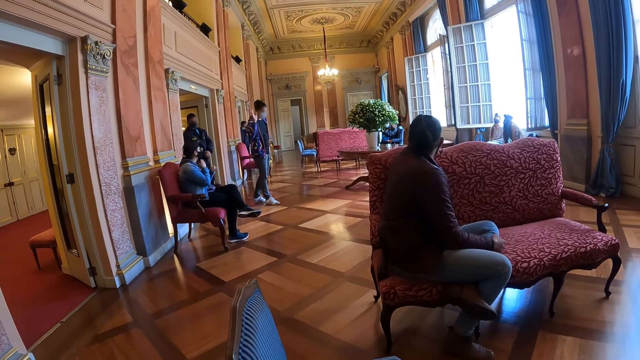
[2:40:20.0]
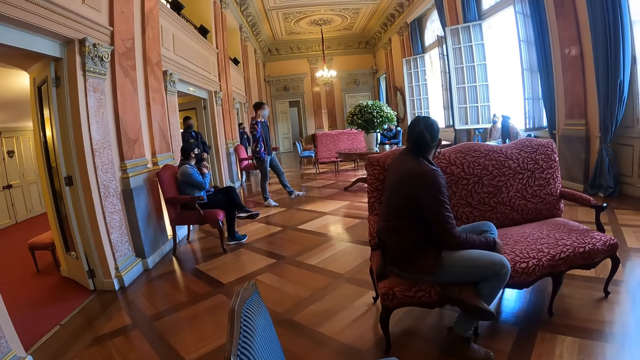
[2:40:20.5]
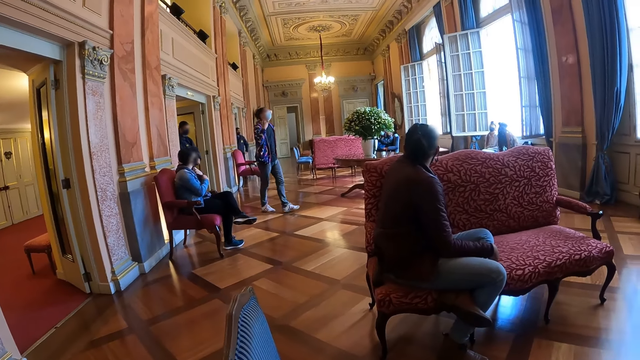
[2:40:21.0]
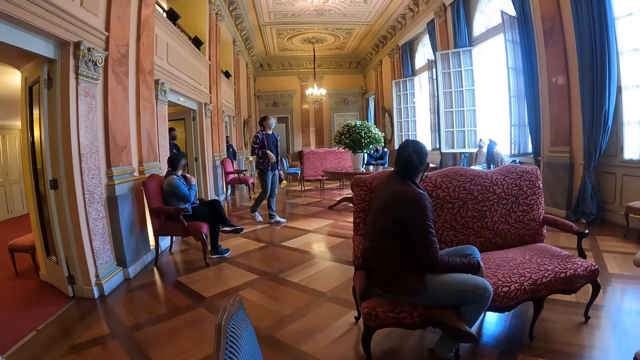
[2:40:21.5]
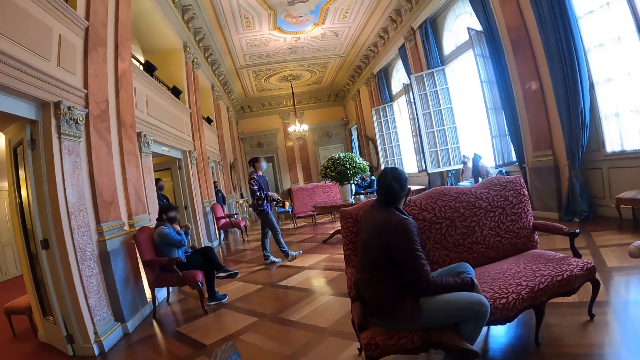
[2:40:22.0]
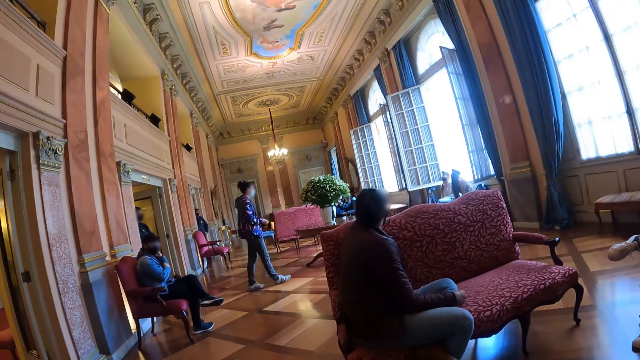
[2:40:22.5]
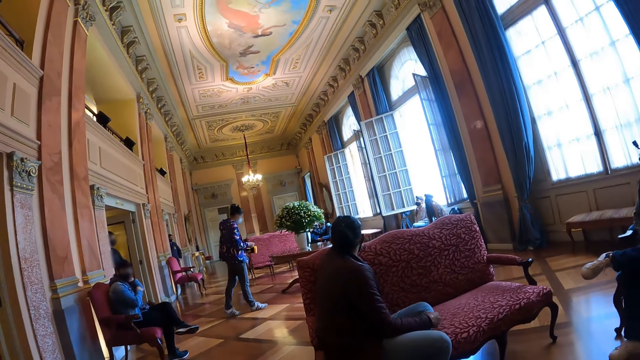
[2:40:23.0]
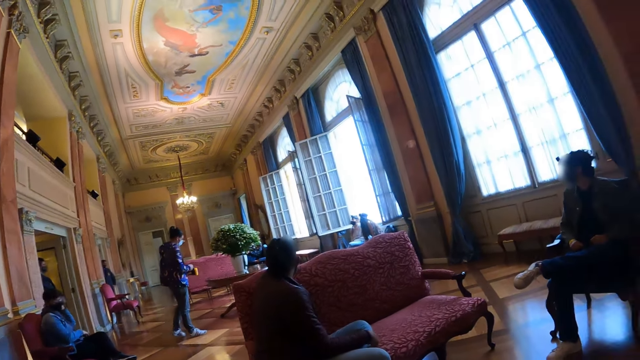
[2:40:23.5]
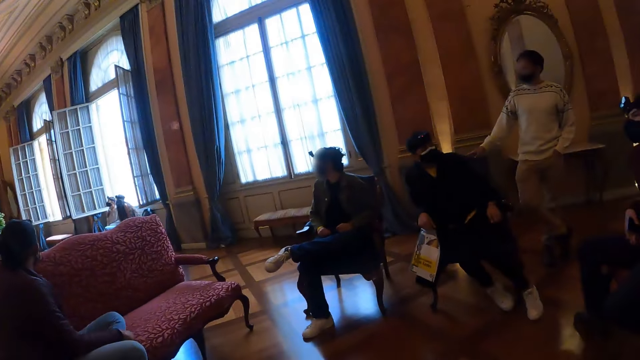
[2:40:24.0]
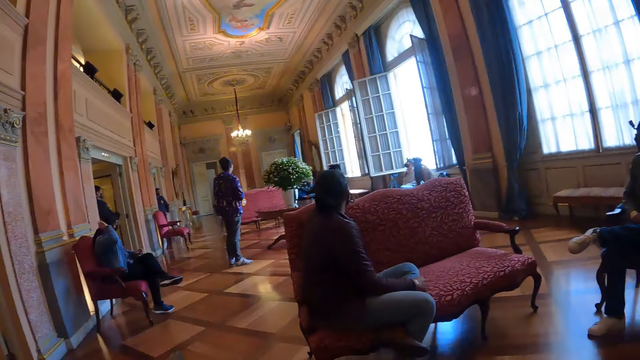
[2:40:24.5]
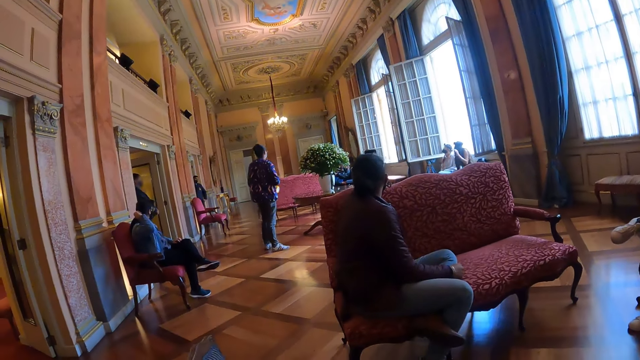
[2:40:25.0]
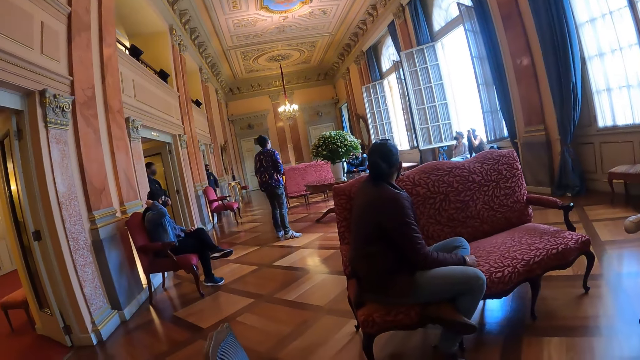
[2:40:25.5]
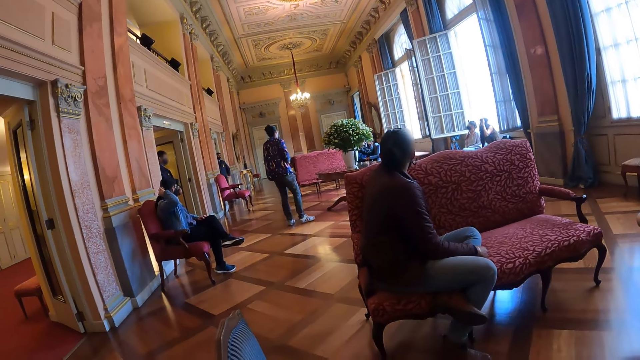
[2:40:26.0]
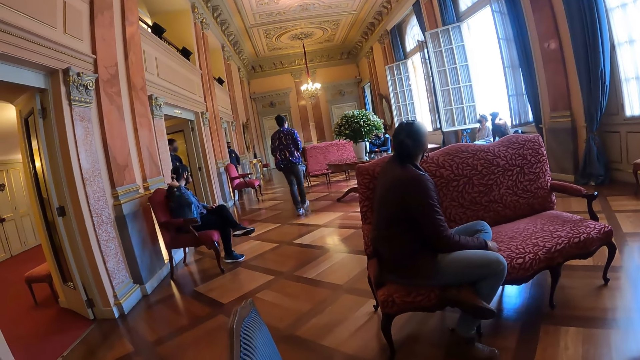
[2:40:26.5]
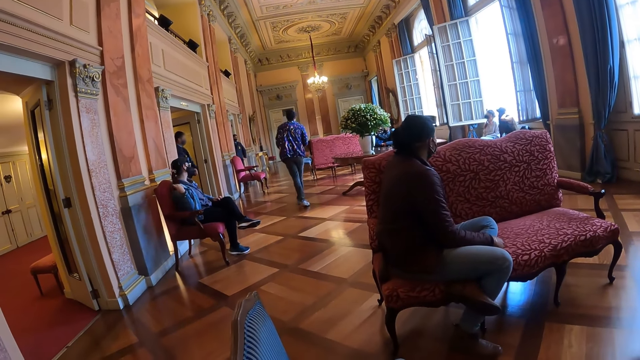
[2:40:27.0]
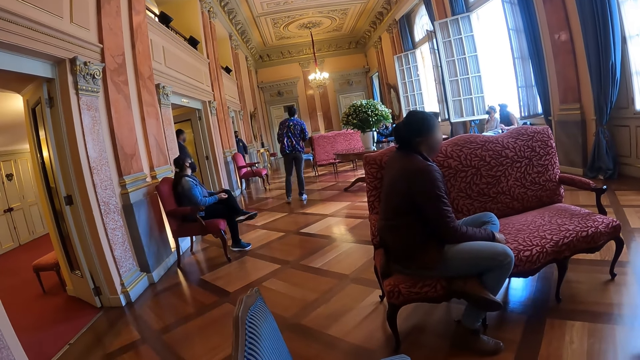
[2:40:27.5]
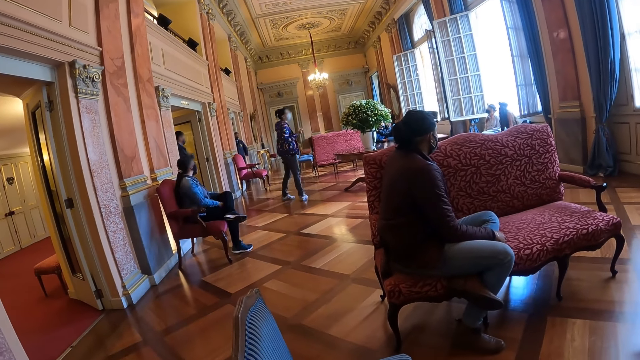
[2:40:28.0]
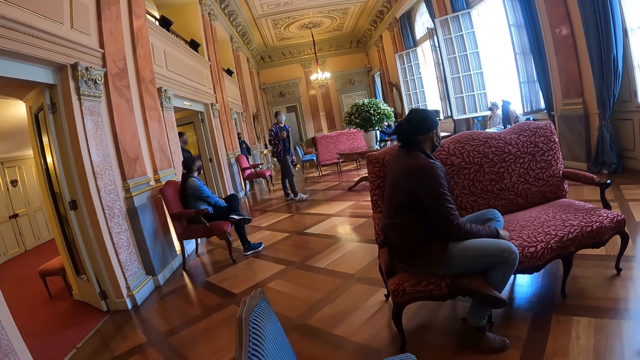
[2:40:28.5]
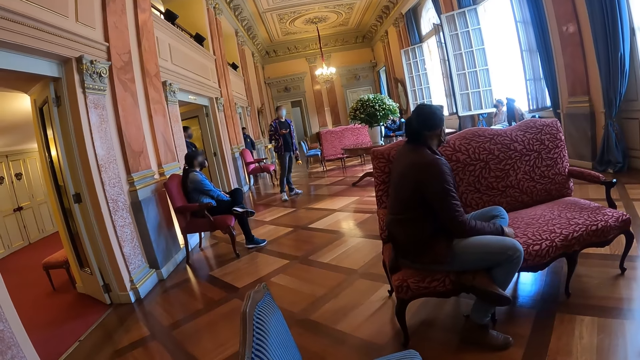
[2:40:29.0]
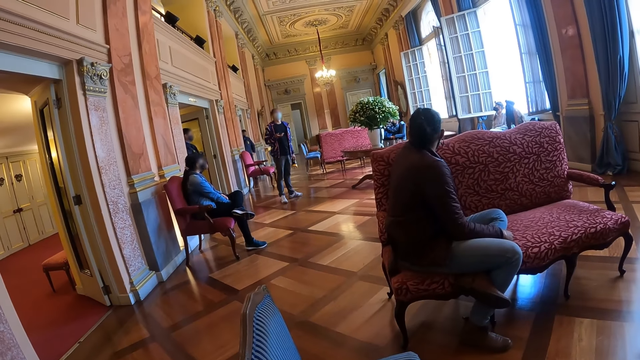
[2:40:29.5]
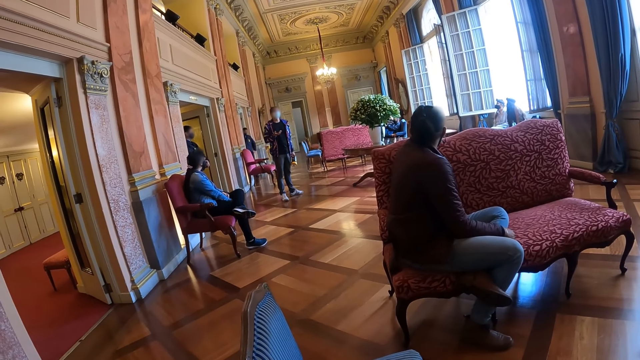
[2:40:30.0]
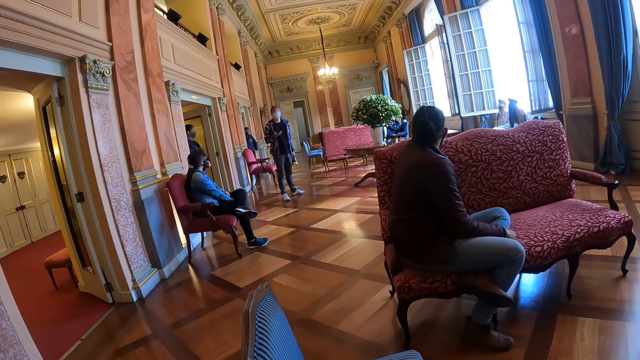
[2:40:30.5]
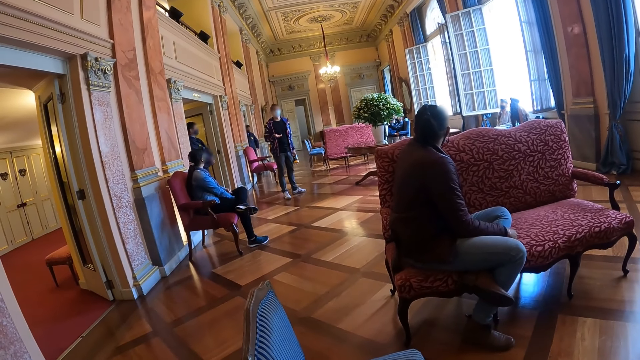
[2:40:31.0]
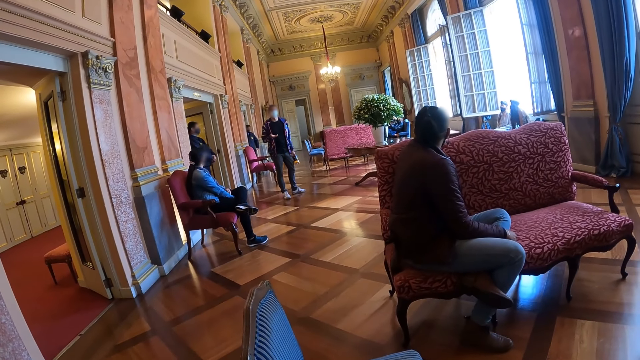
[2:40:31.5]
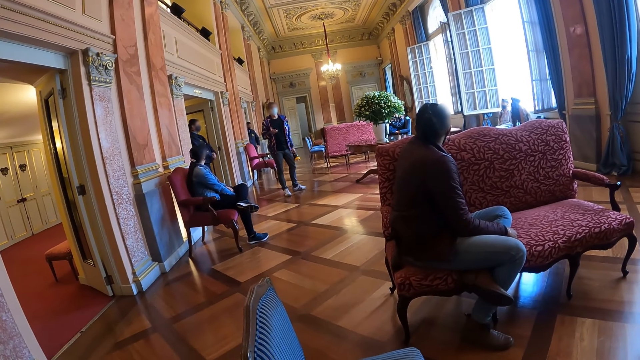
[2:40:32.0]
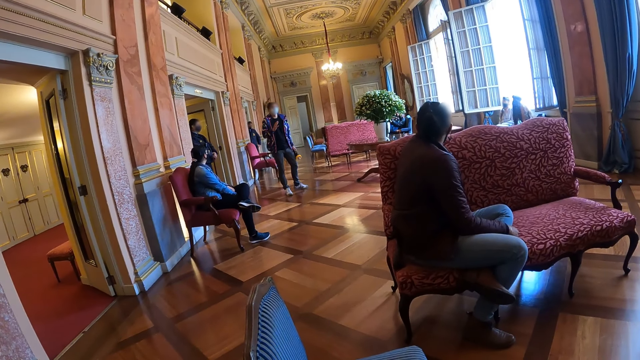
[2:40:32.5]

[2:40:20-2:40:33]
A lady talks to the people in the hall. The lady walks around the hall. The camera wearer looks around the hall. They listen to the lady. The lady walks around the hall. The lady talks to the people in the hall.

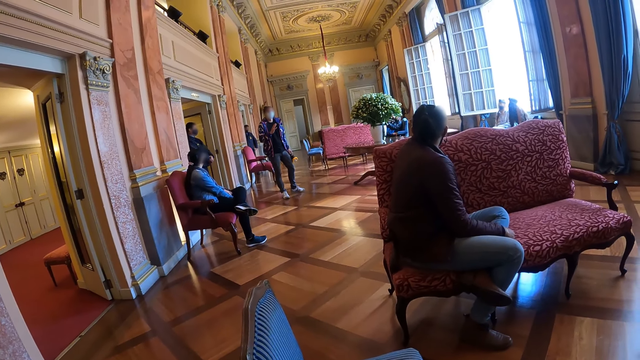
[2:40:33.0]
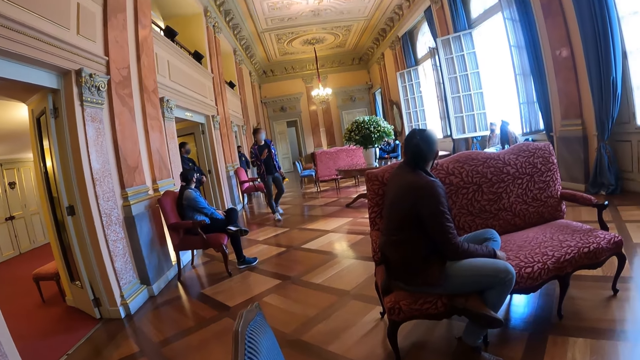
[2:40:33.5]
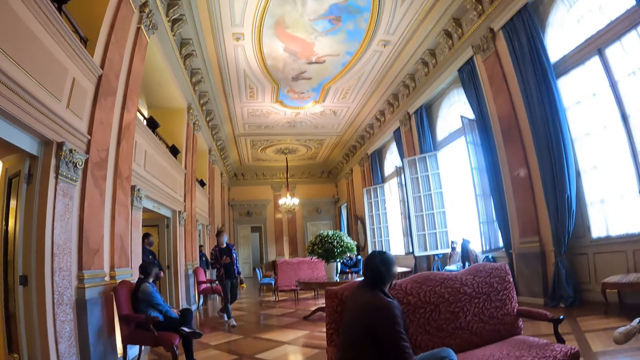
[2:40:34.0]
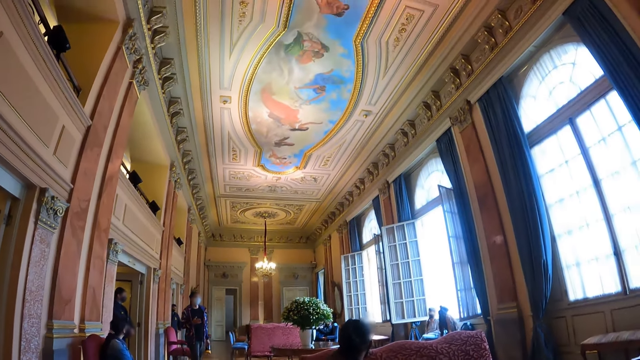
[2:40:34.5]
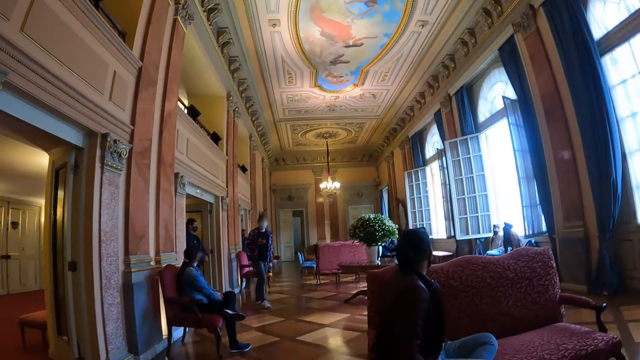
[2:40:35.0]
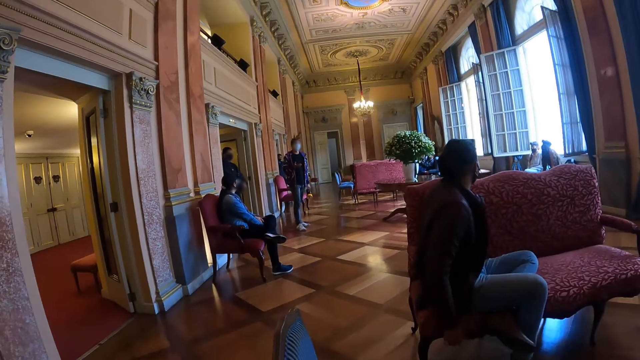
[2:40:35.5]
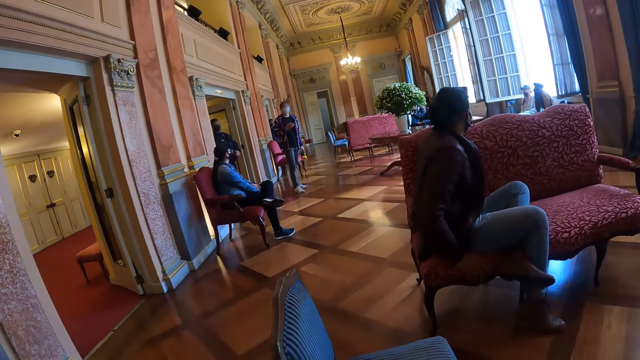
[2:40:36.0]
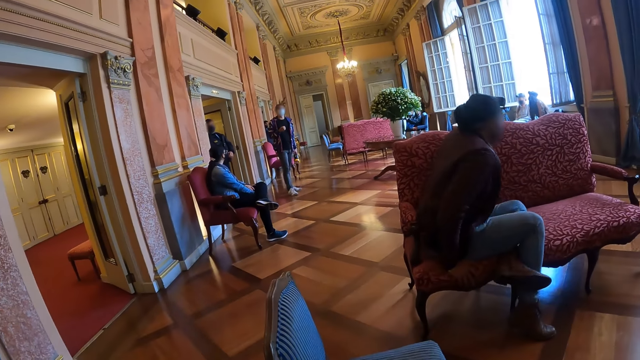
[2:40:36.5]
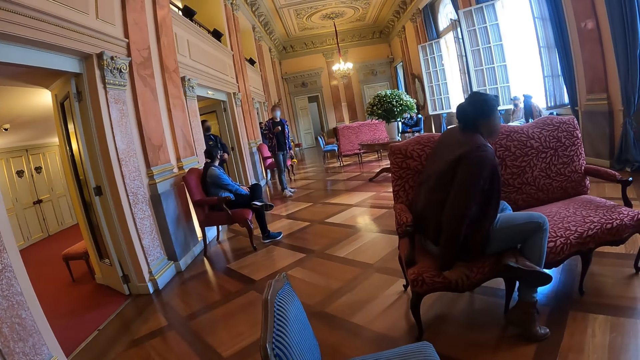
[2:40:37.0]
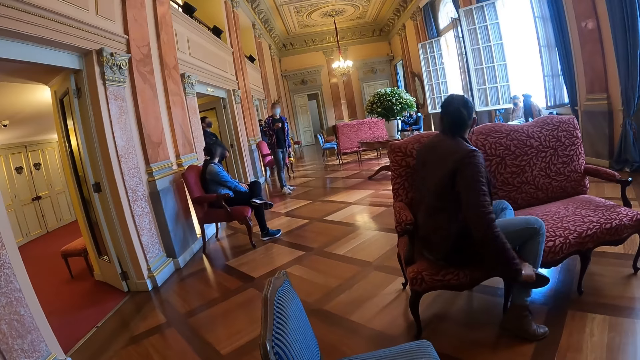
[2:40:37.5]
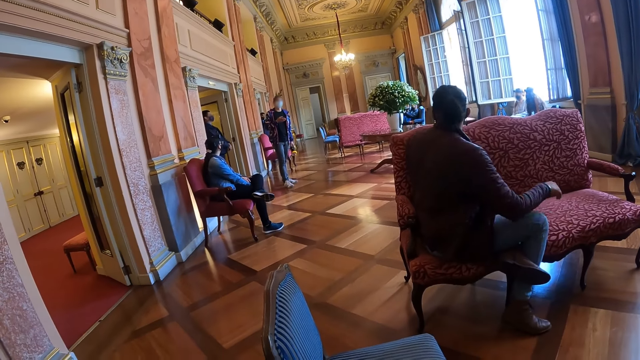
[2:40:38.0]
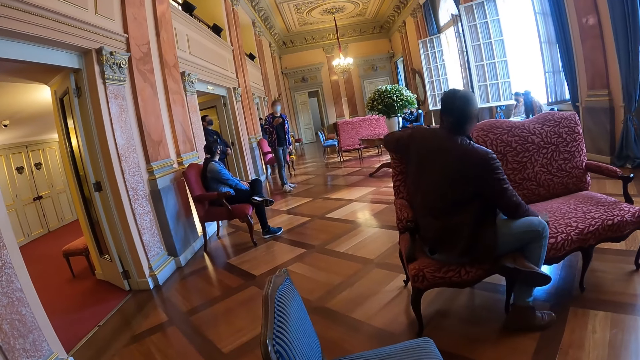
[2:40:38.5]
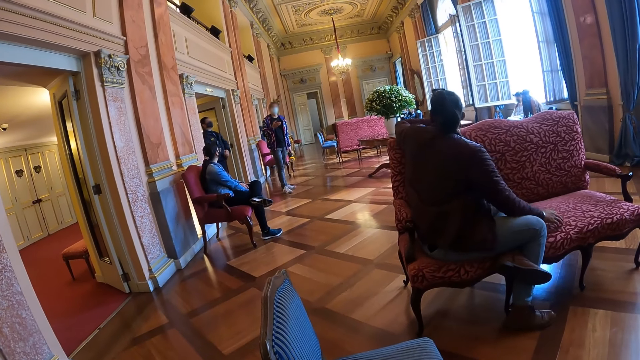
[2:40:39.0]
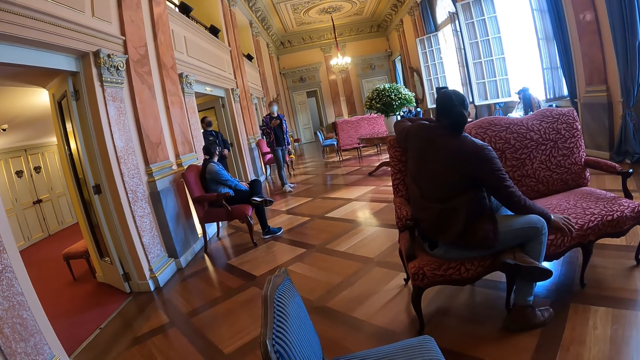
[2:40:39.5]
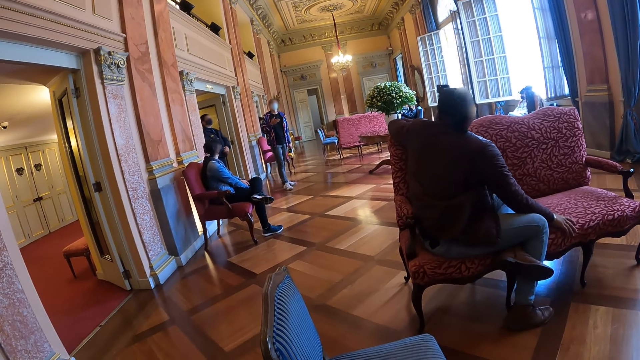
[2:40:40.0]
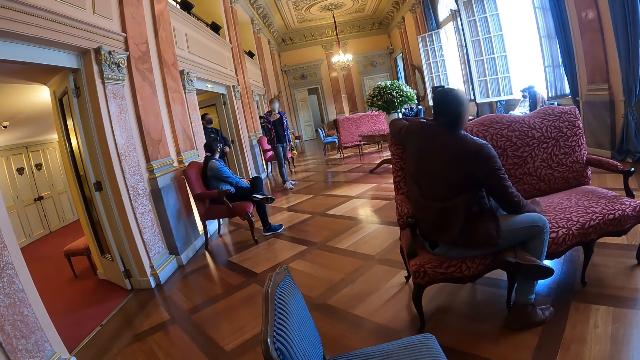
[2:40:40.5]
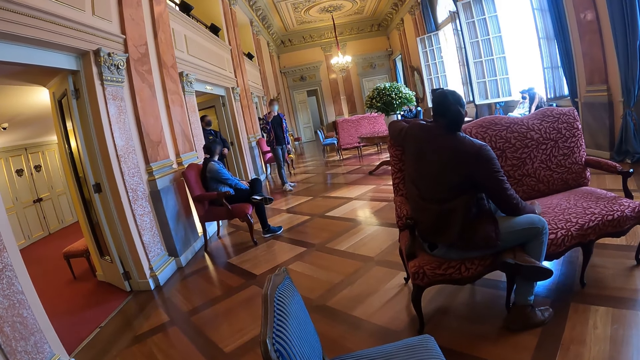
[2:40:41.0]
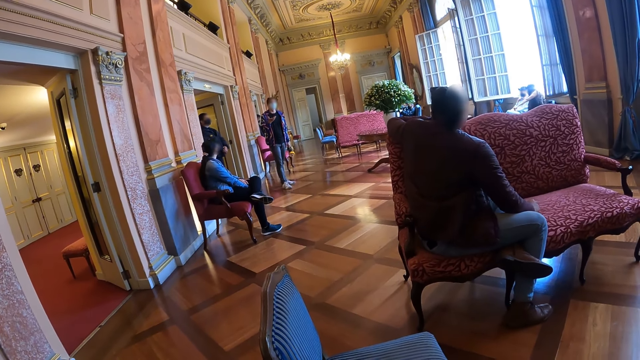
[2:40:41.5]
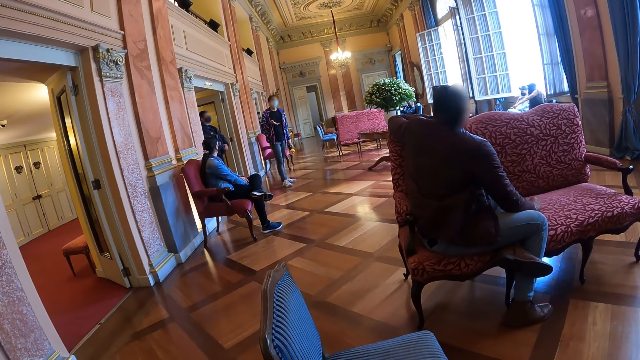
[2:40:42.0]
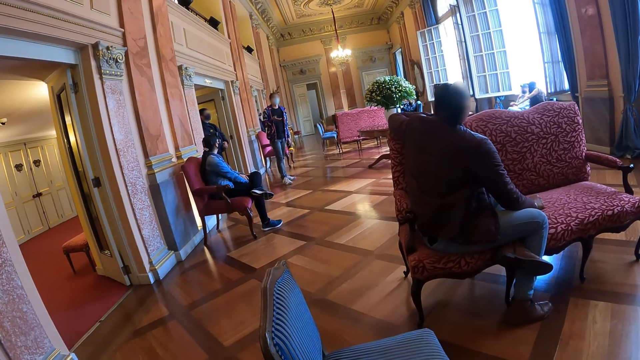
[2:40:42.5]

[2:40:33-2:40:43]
The camera wearer looks around the hall. A person talks to the people in the hall.
